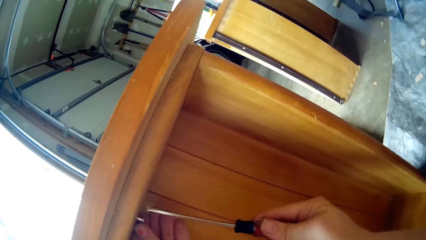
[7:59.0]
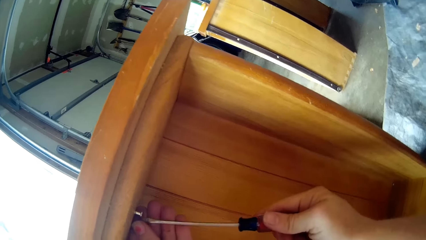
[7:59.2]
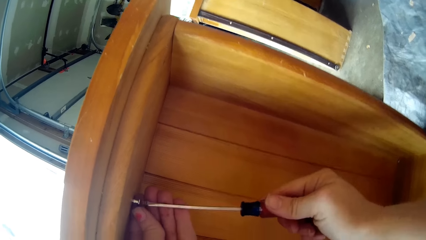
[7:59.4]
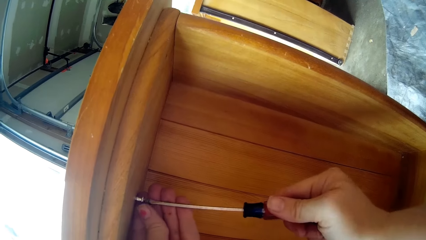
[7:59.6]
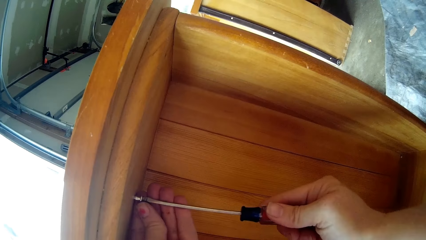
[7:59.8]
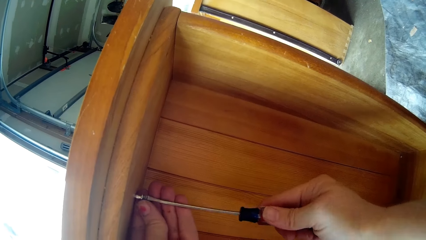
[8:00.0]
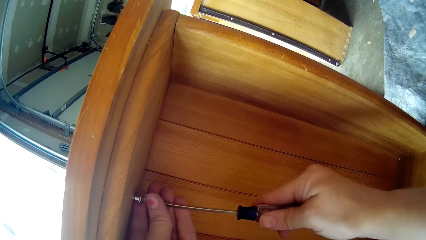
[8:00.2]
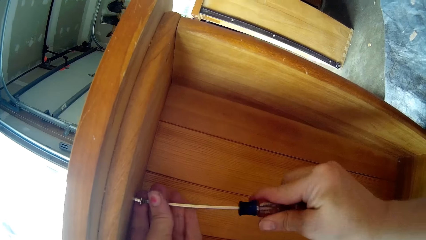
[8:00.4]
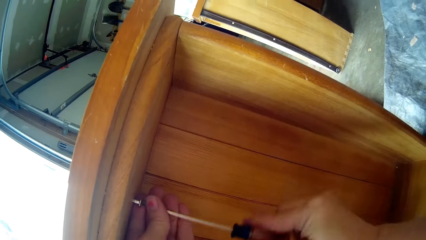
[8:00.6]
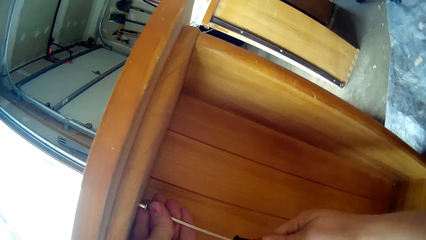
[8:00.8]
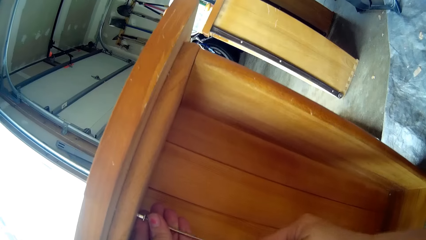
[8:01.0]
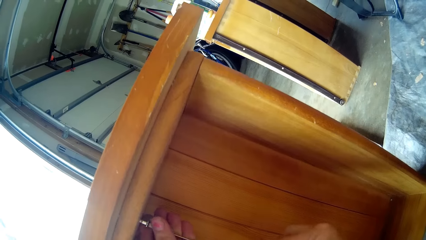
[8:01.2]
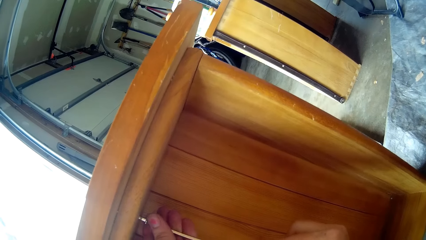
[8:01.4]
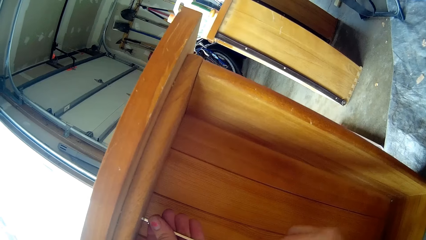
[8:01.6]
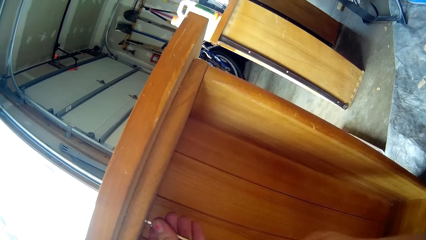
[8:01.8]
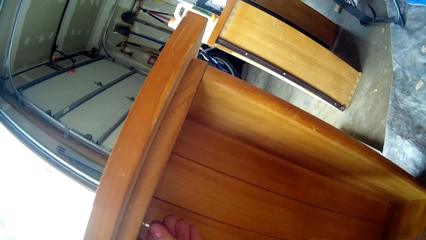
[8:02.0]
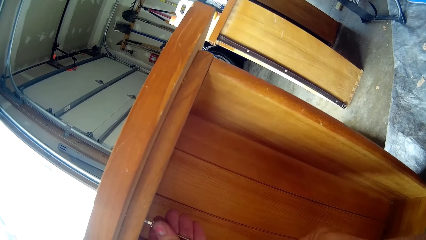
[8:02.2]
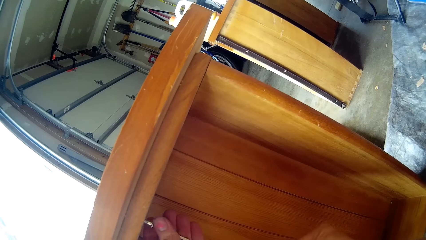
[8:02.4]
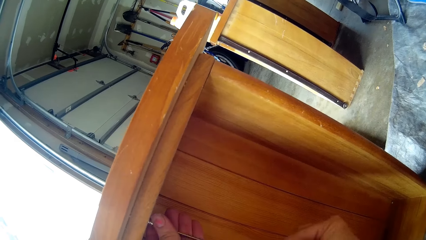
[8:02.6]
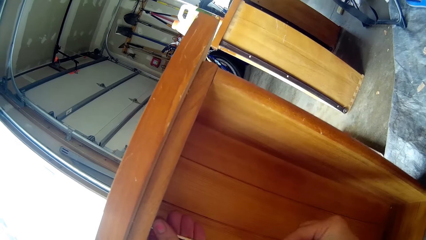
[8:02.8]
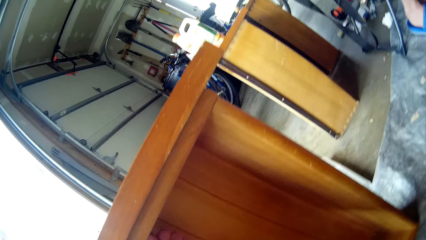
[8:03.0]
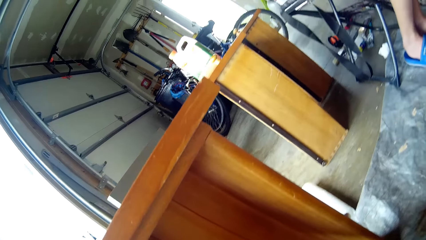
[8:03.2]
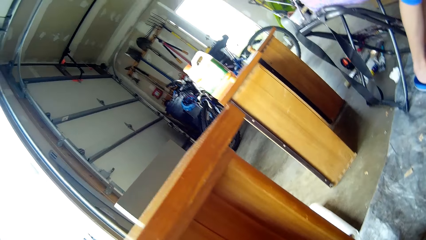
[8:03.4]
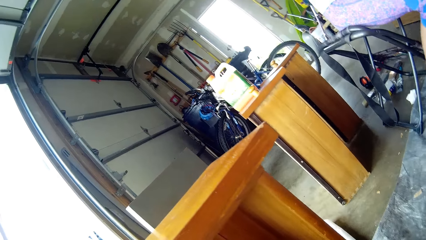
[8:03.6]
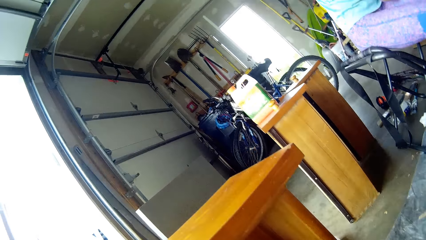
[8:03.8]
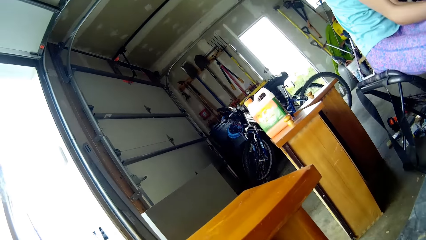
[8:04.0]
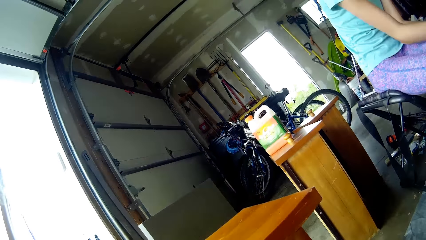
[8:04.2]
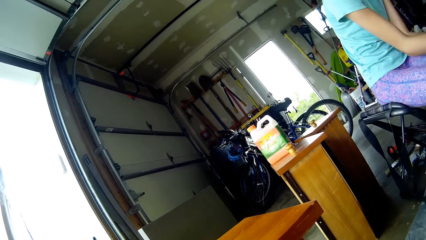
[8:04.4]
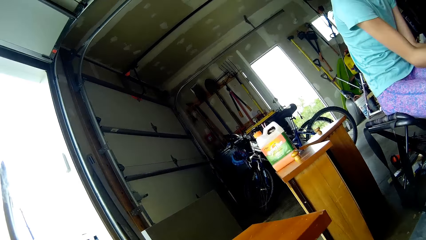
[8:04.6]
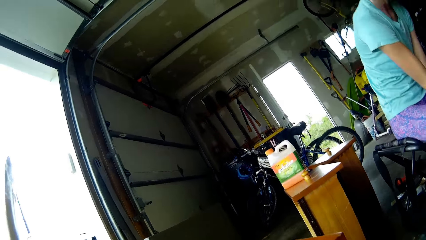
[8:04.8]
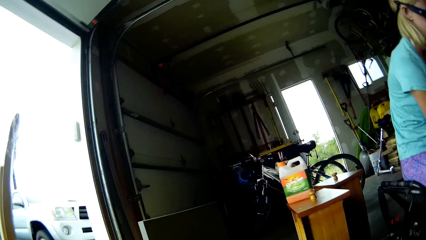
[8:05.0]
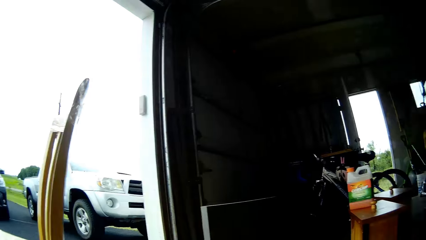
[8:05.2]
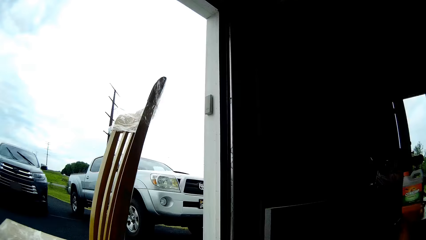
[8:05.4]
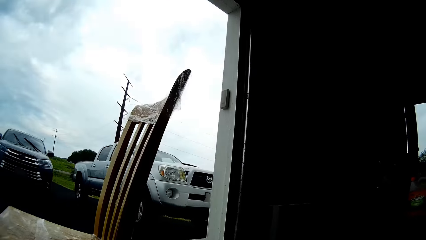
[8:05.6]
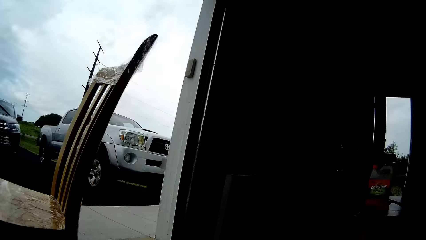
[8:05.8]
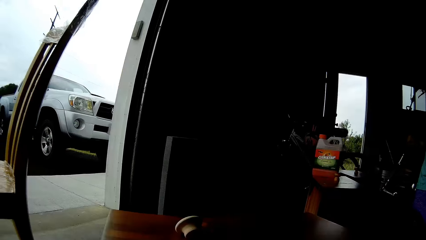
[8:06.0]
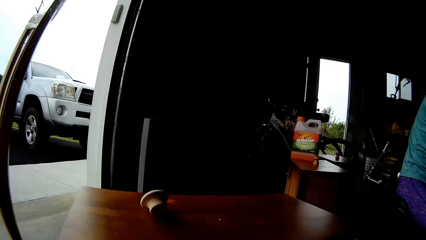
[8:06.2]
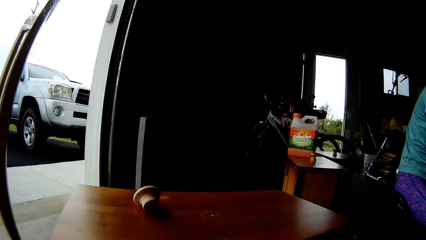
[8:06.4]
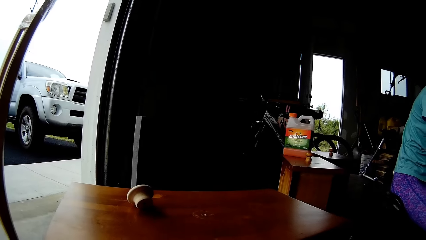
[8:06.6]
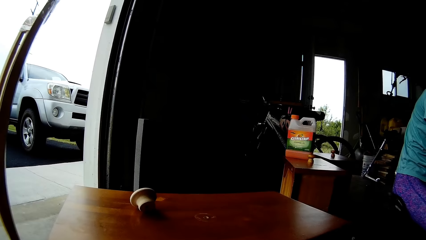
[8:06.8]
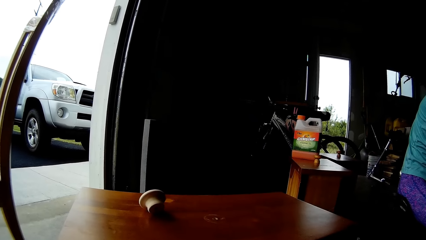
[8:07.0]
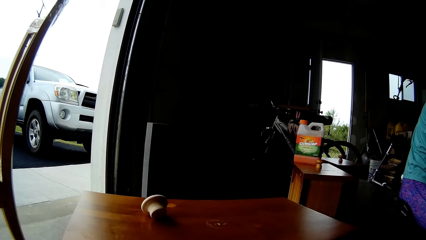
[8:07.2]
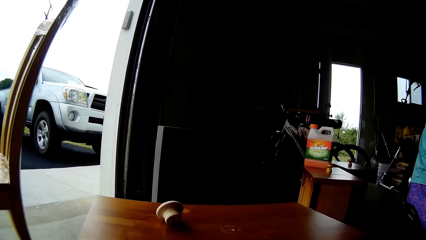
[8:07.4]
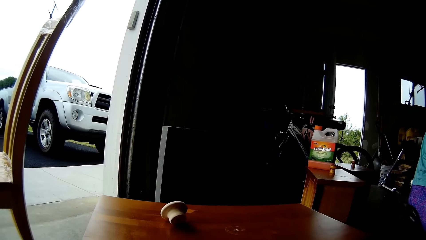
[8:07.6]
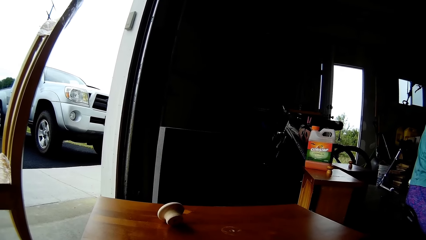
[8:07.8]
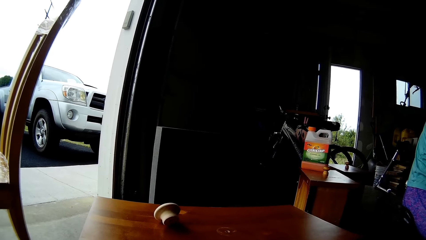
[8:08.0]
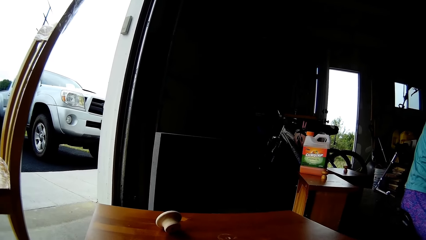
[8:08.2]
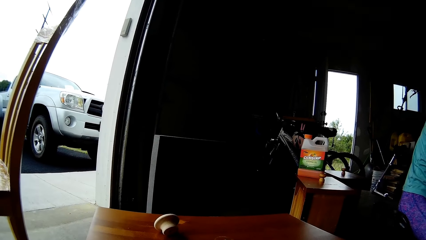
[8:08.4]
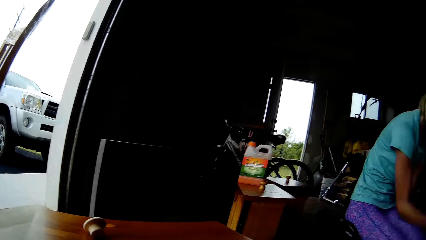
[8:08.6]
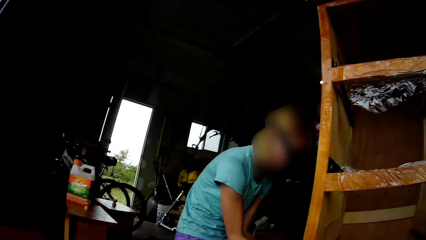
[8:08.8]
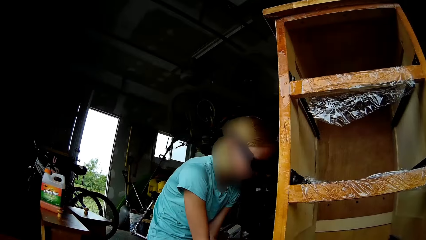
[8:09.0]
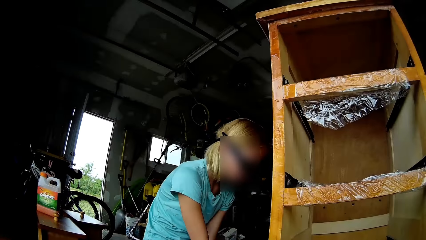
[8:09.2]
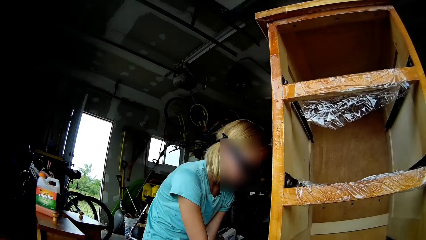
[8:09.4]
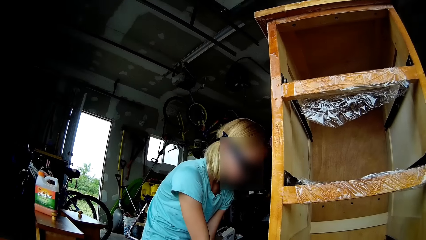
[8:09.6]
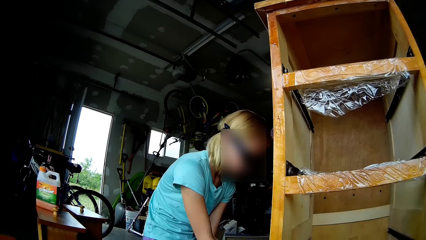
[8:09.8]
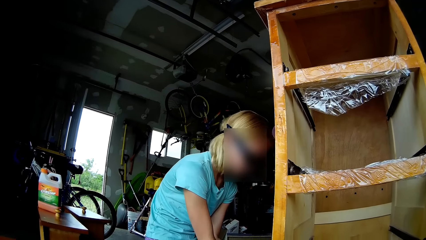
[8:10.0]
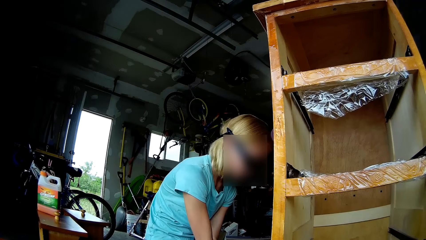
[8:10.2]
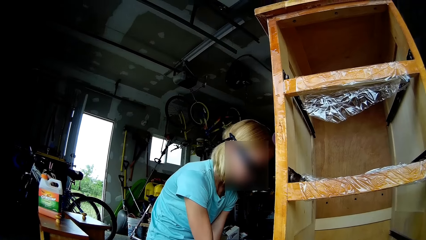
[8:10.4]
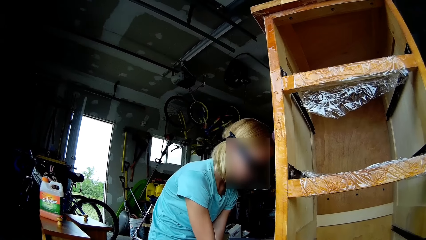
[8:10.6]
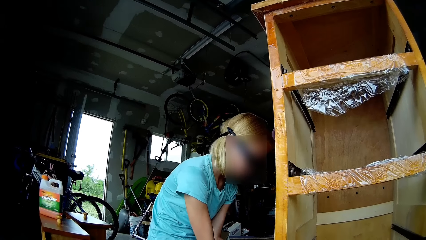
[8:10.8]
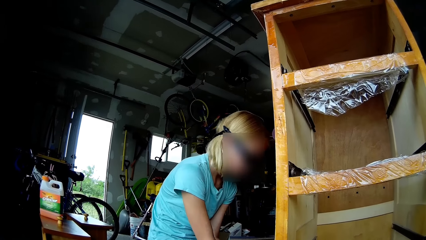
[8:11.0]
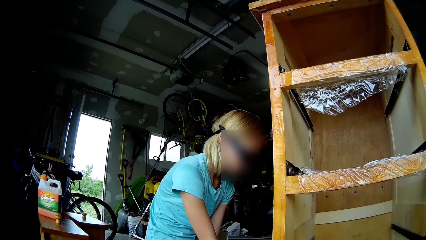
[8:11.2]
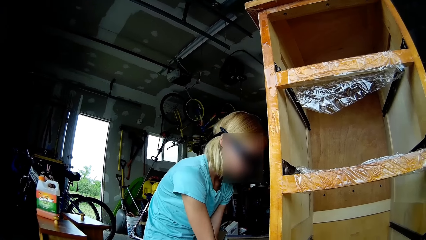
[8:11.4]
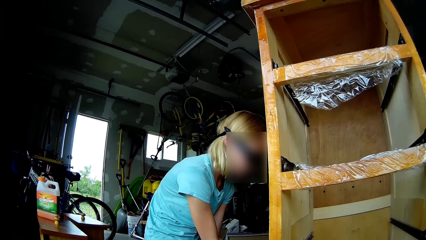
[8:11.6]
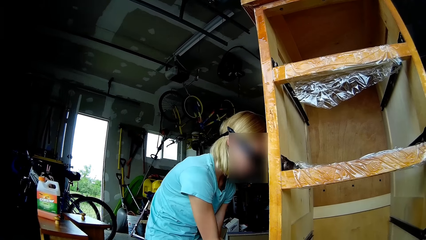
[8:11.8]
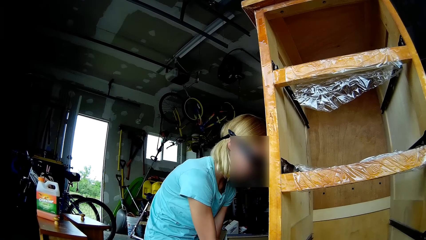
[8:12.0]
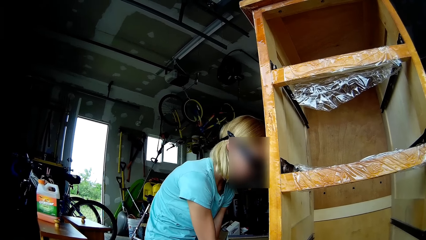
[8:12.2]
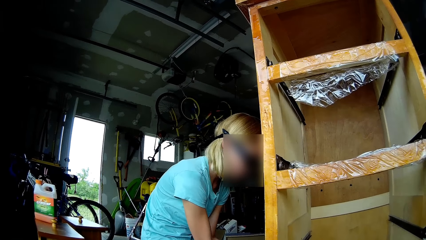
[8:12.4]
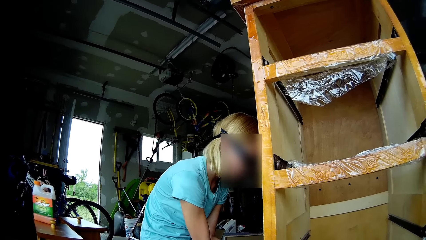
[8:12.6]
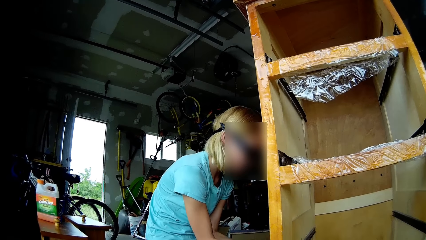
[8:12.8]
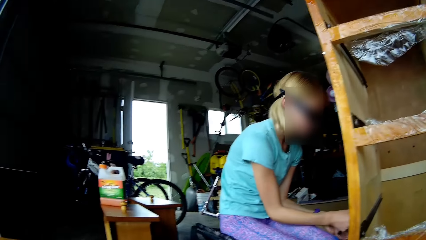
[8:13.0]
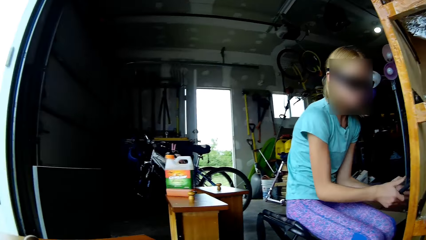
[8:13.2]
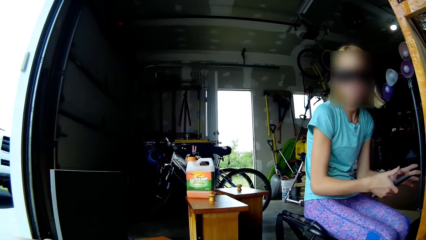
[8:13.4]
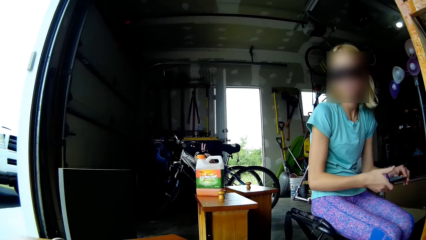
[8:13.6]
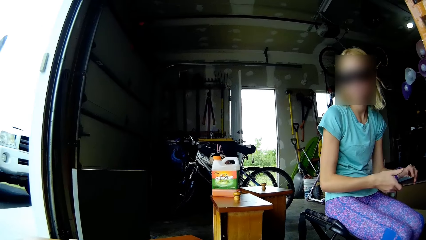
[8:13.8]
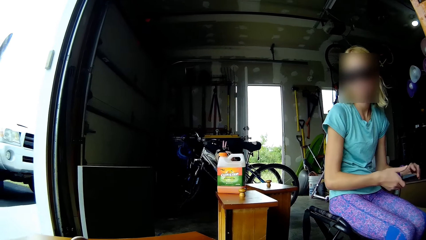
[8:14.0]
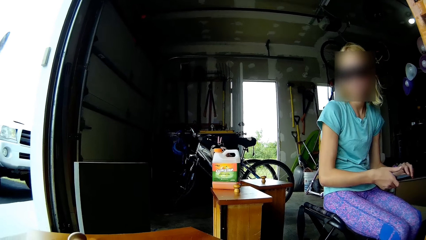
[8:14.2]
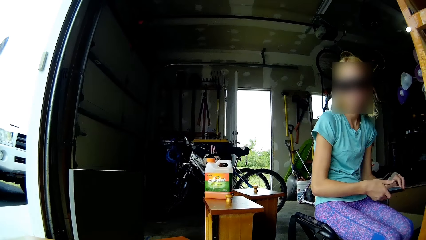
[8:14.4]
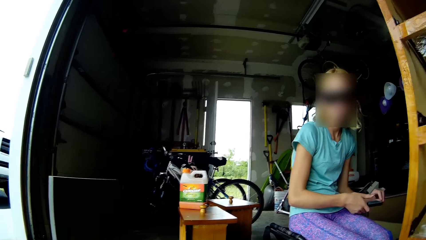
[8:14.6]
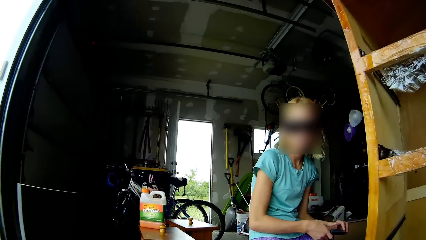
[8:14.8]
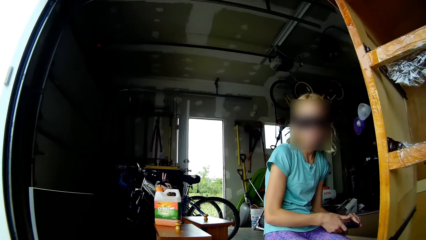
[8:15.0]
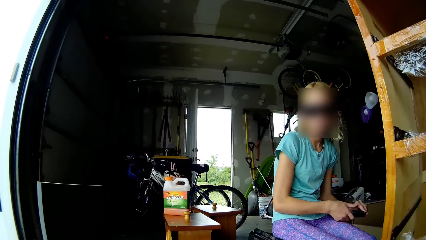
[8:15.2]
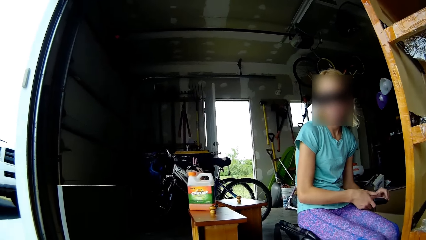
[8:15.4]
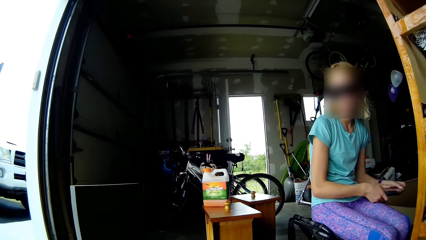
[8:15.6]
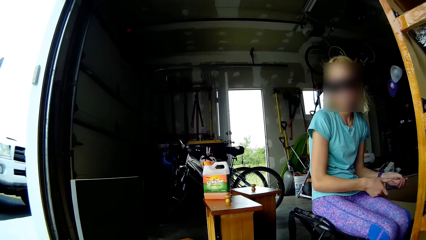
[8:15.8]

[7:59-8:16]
The camera wearer looks around. A lady removes the paint from the cupboard with the scraper. The lady removes the hand from the cupboard, looks at the camera wearer, picks up the dirt, and removes the paint from the scraper.
